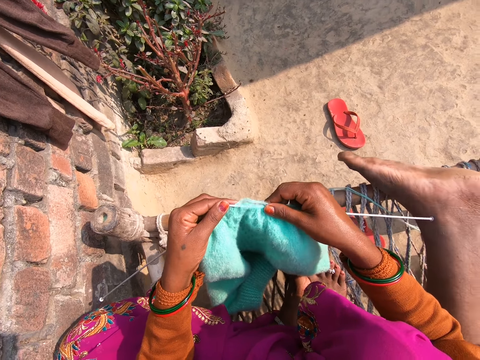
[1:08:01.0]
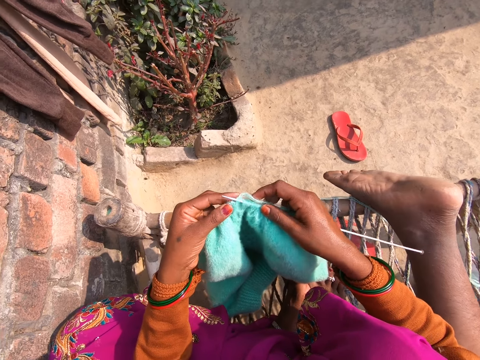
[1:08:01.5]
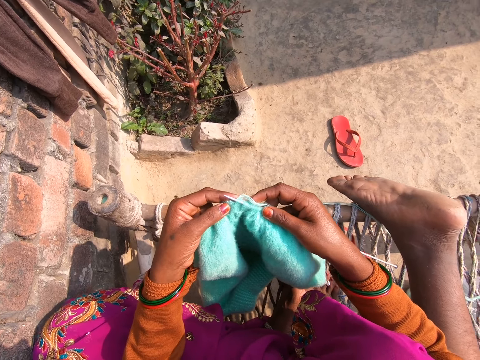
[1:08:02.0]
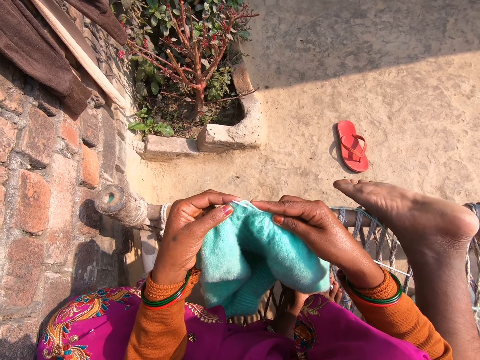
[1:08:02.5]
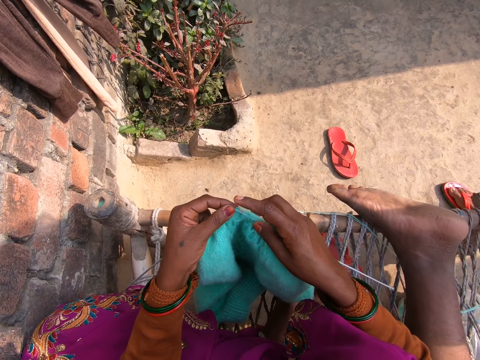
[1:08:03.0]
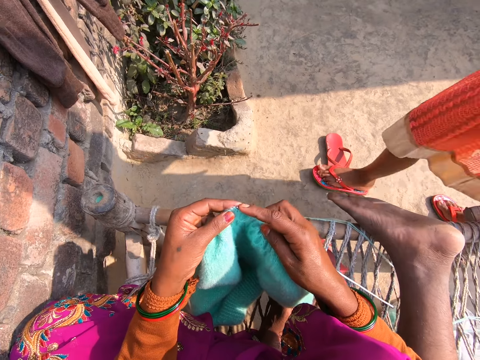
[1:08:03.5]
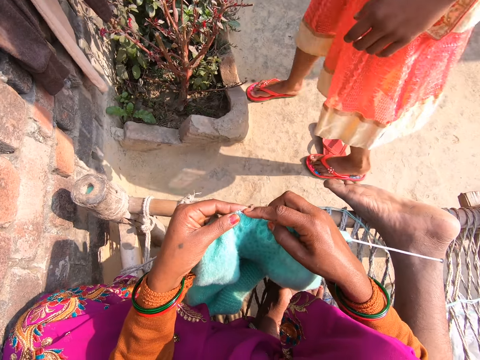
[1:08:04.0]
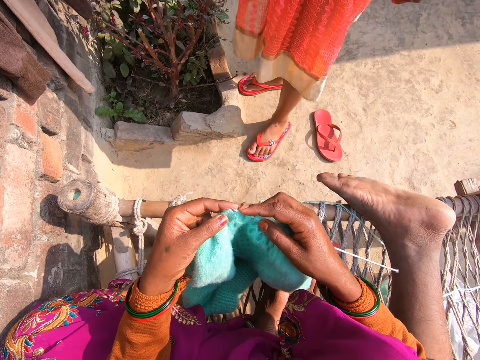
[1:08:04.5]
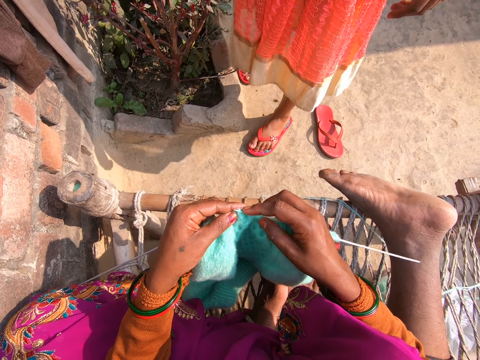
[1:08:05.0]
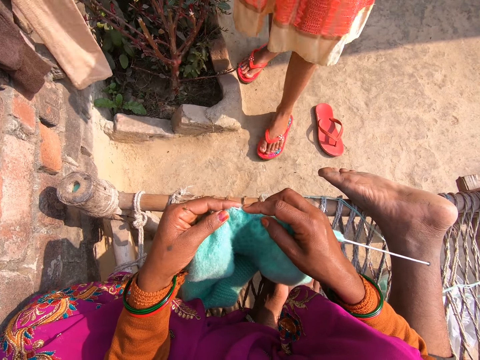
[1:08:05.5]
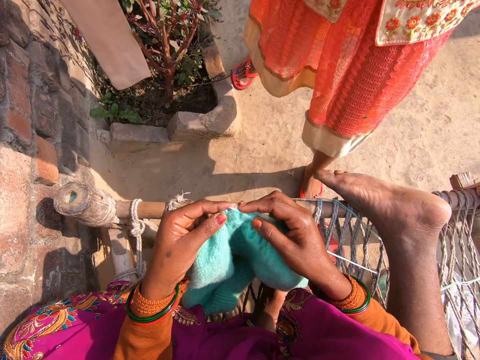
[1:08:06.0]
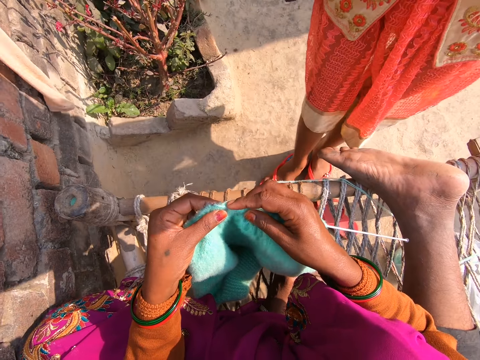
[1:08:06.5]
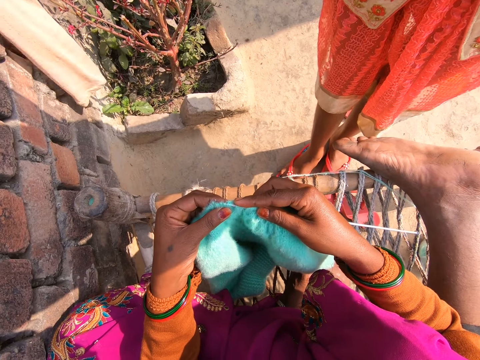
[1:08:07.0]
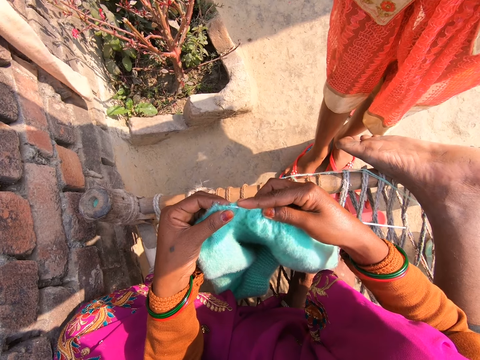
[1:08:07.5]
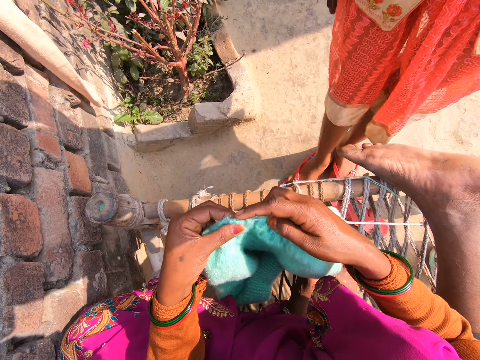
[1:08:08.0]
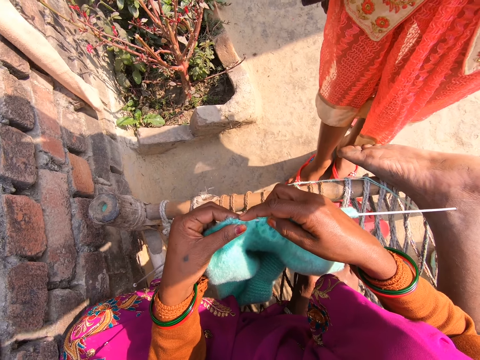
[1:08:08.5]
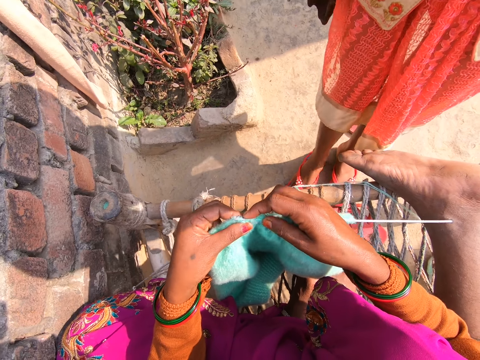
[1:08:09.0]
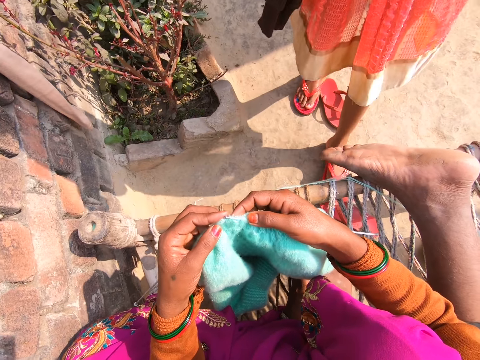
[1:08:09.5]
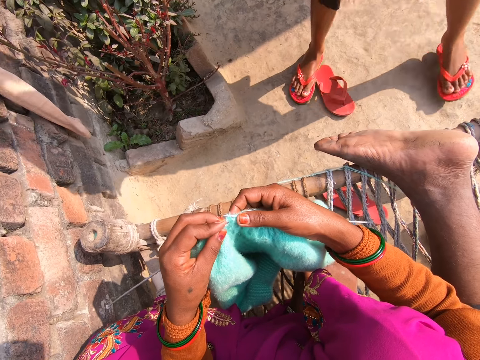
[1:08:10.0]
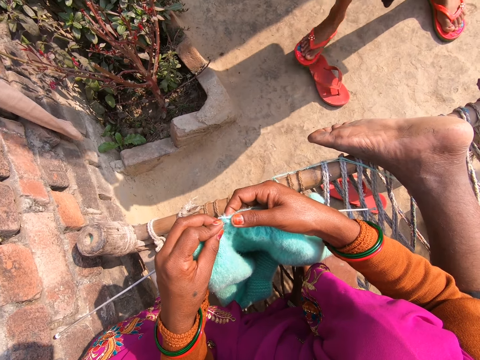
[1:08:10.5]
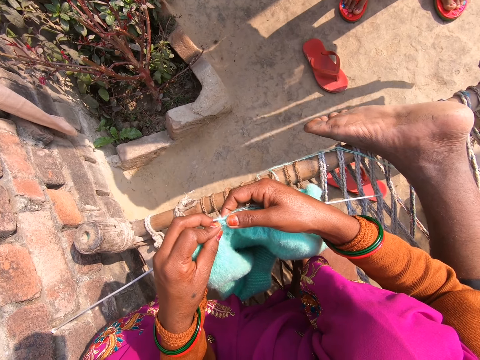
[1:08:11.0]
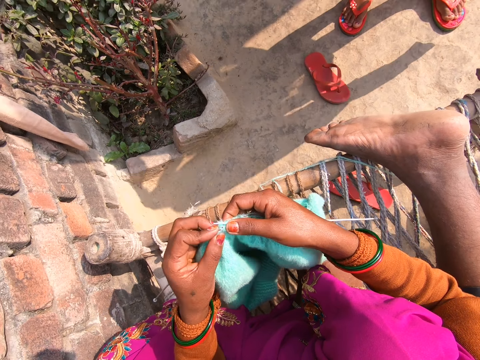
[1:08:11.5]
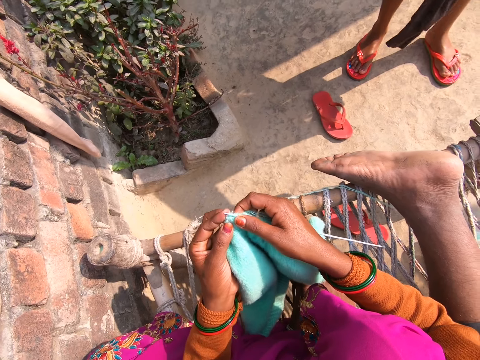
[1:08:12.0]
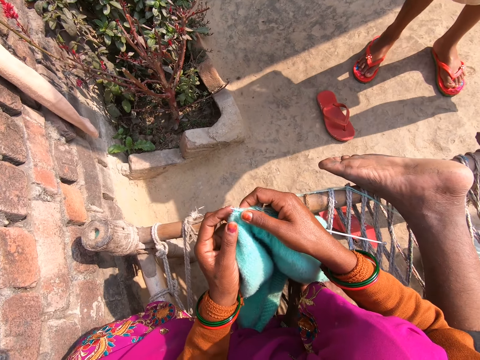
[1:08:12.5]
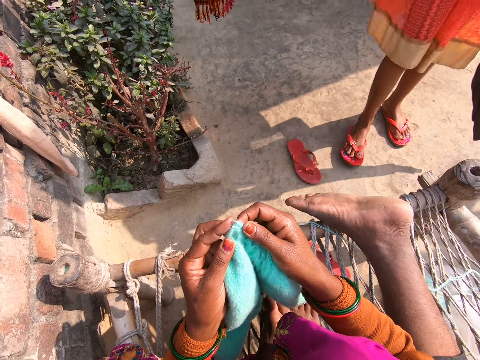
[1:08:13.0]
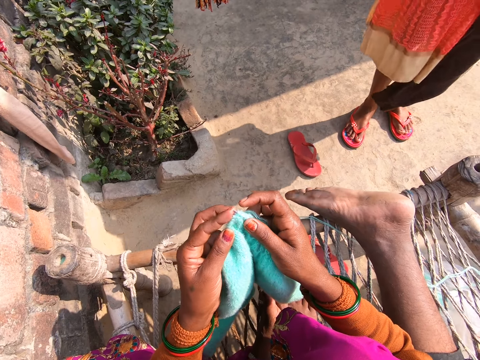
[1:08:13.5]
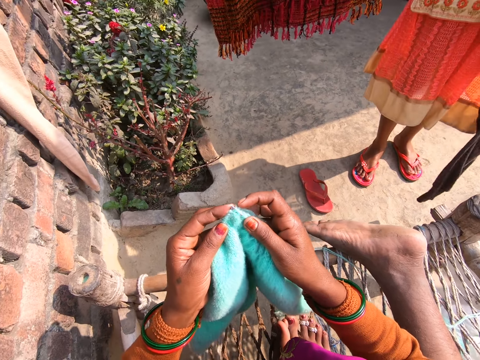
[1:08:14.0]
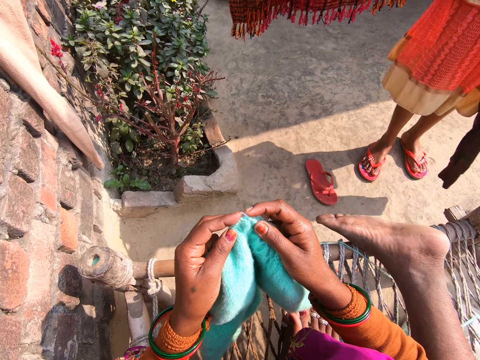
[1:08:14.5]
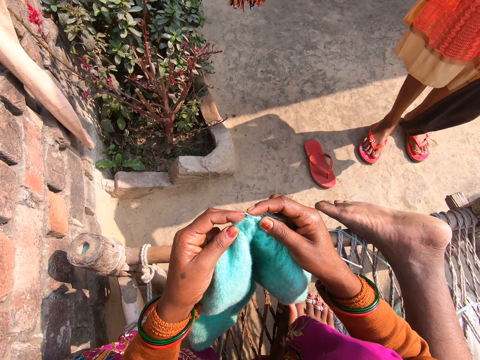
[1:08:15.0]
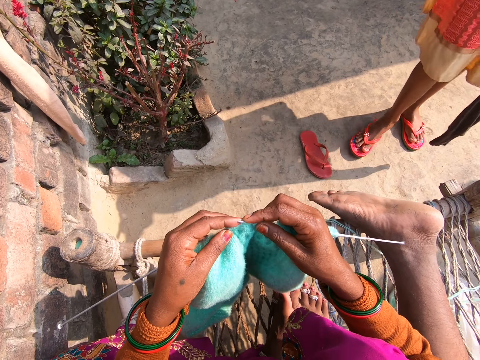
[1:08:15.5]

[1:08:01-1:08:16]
The camera wearer interacts with a woman. They converse with the woman.

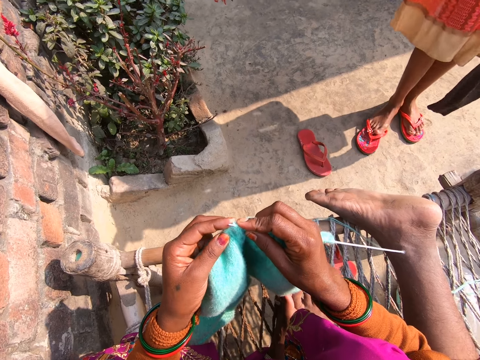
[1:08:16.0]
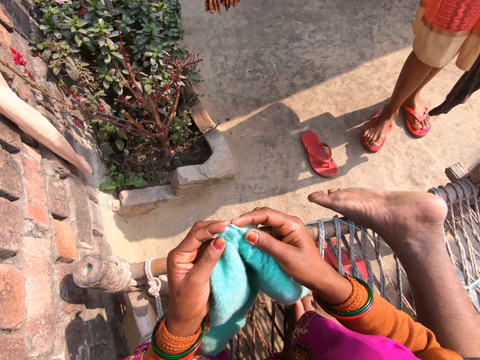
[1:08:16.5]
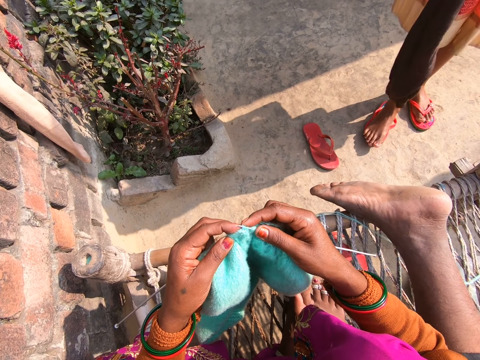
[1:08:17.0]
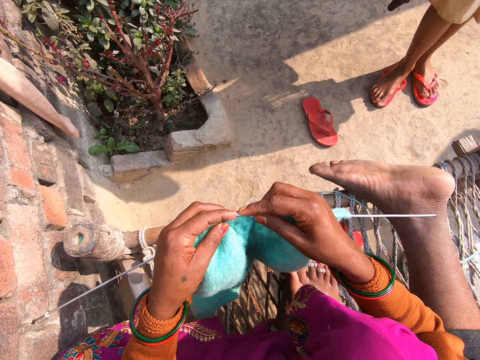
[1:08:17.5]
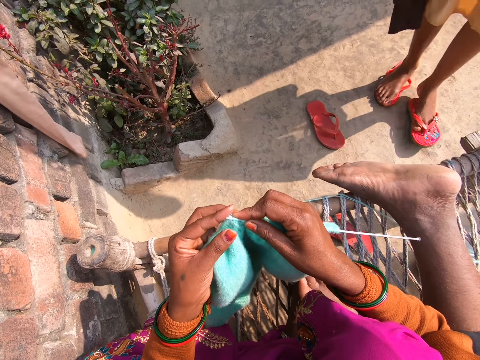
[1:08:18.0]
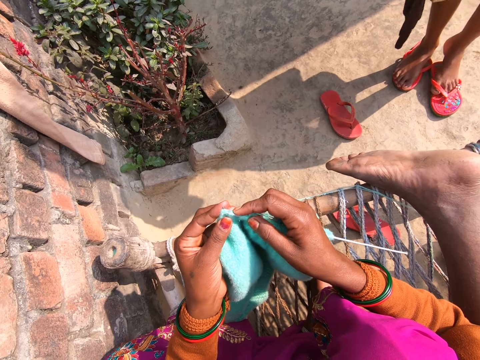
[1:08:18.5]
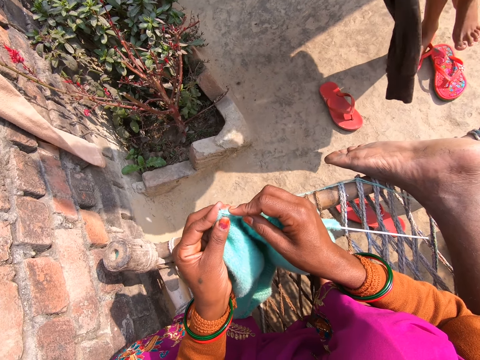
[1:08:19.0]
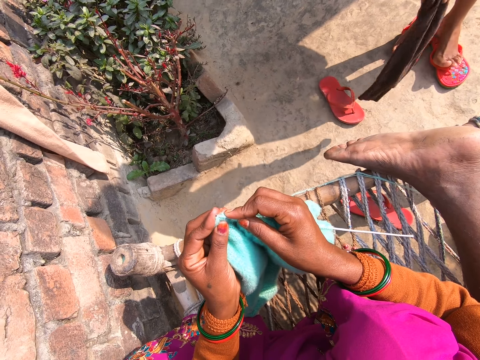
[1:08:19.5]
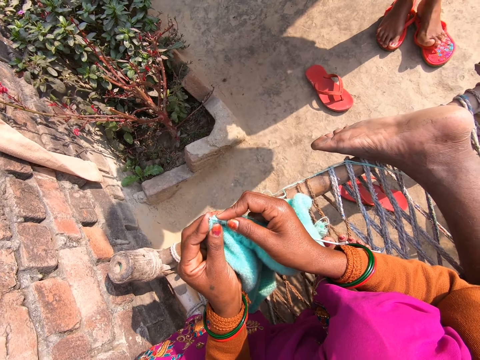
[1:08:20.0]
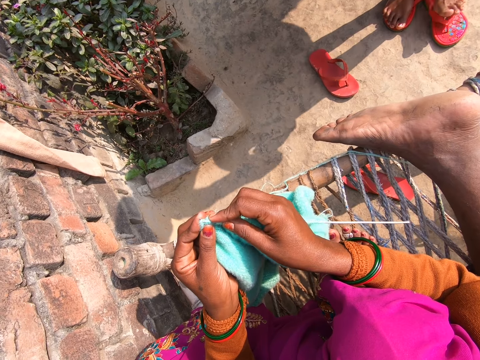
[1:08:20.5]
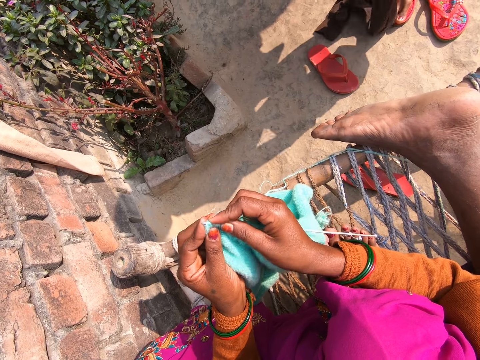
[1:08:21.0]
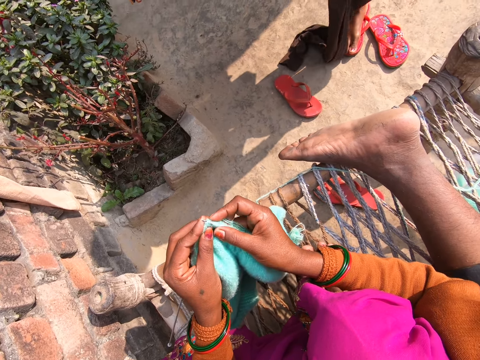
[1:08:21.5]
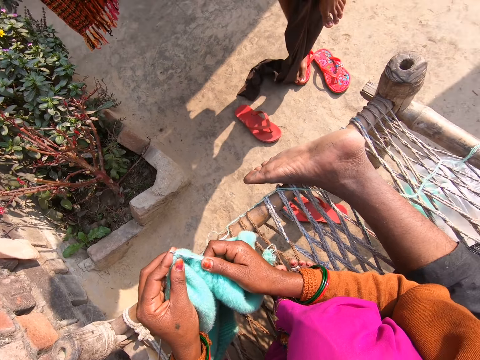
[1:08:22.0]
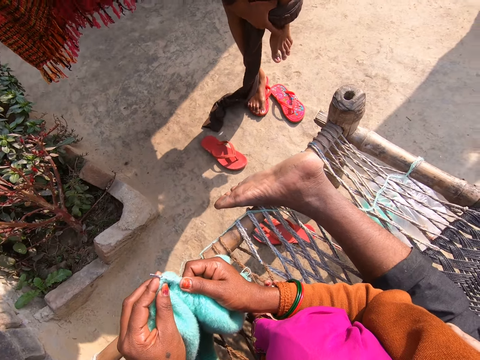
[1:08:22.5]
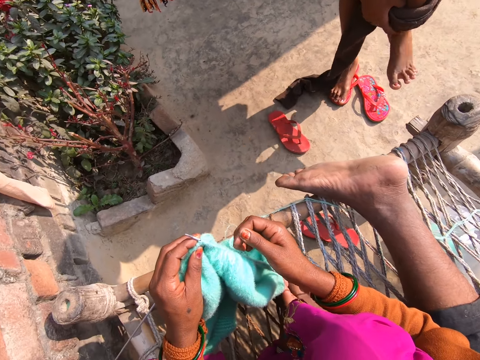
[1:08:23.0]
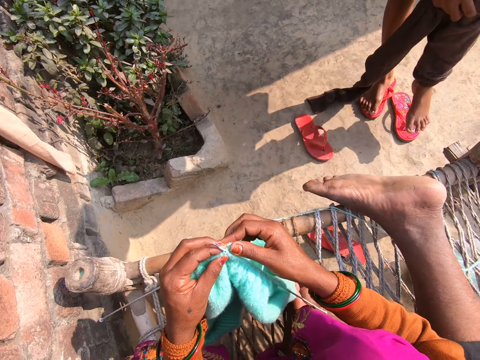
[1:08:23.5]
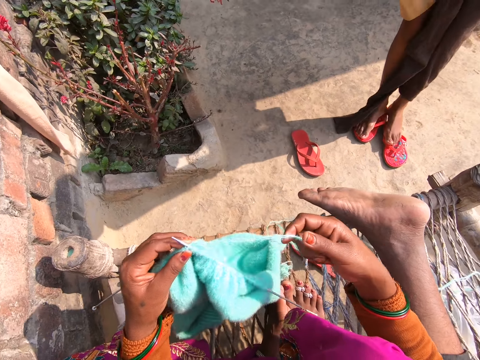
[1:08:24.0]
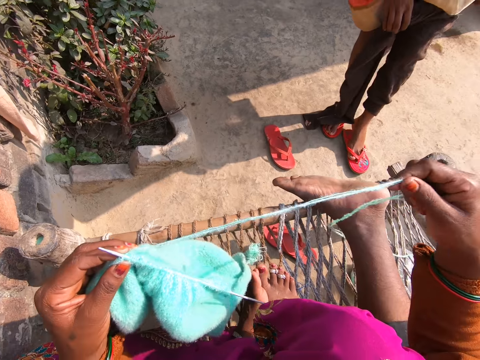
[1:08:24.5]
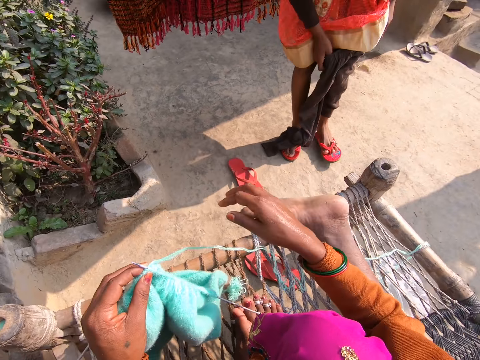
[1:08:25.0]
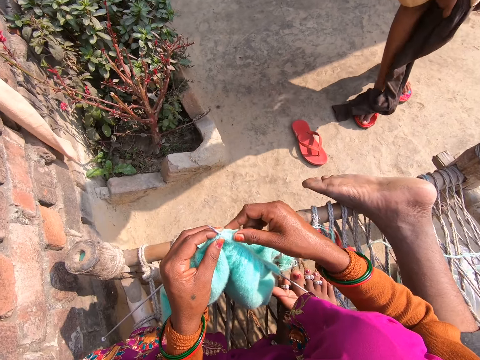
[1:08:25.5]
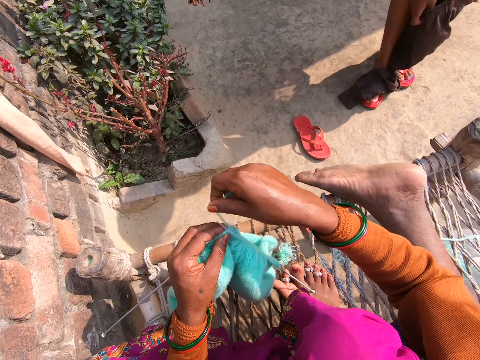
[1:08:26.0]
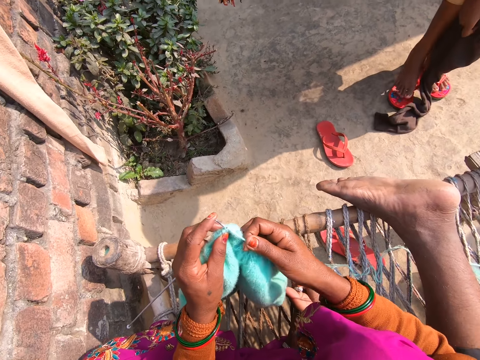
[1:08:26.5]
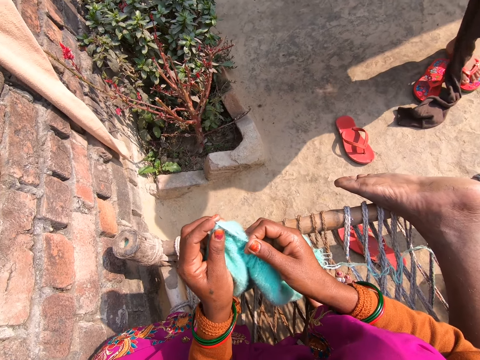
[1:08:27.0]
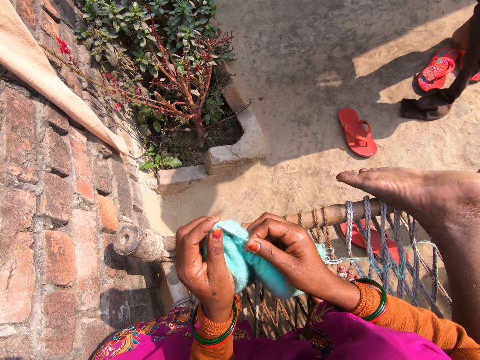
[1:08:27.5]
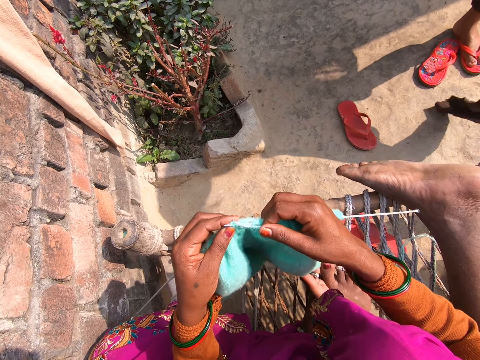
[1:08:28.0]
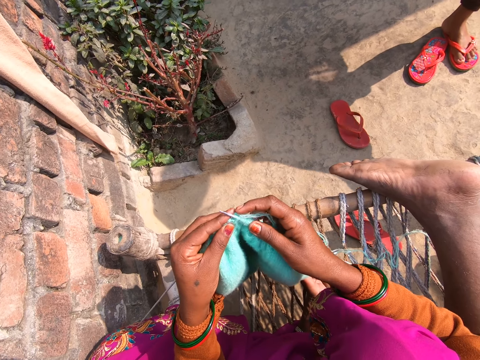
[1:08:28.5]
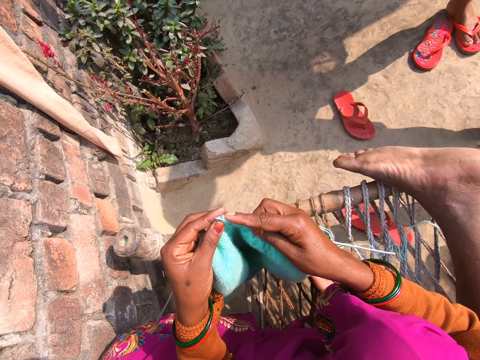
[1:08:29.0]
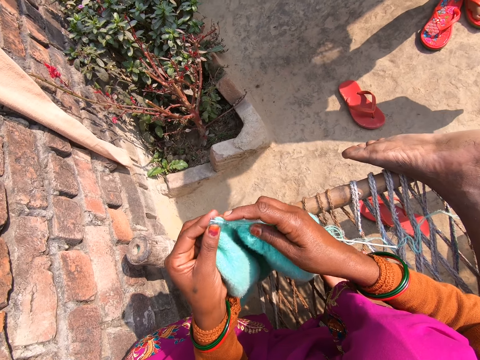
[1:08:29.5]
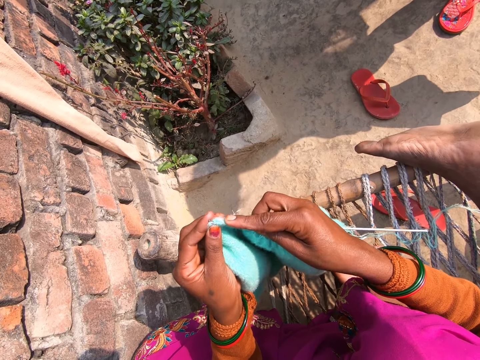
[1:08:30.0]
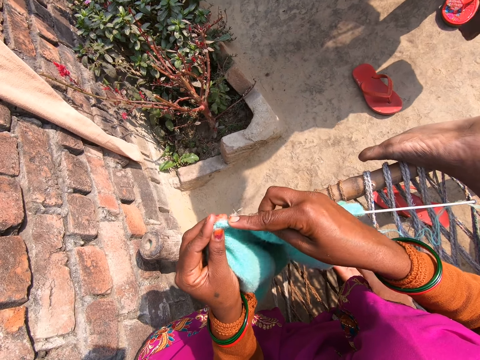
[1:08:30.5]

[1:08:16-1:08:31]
The woman wears a pair of trousers.
